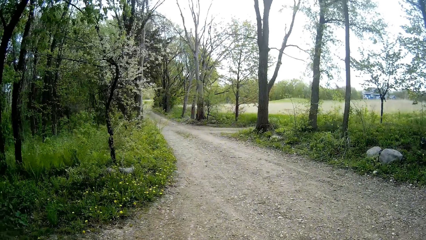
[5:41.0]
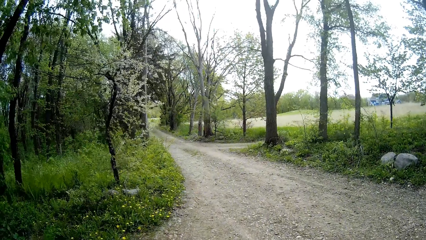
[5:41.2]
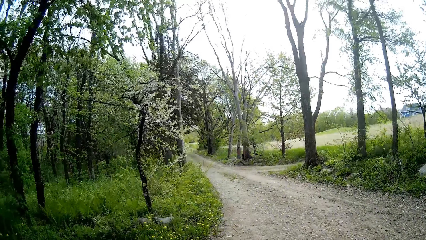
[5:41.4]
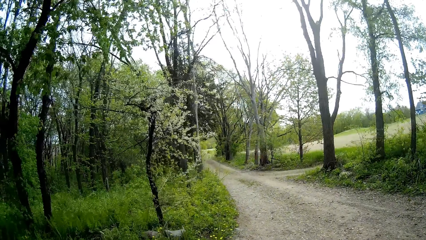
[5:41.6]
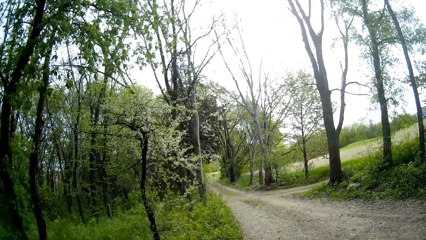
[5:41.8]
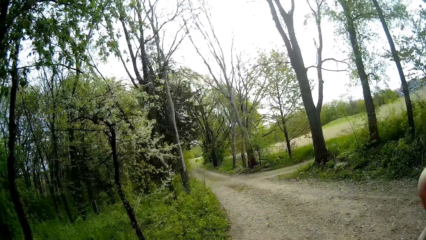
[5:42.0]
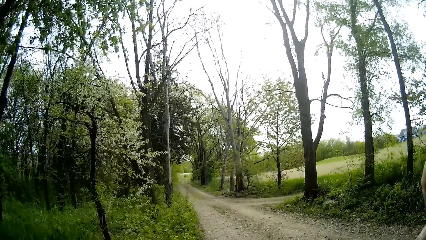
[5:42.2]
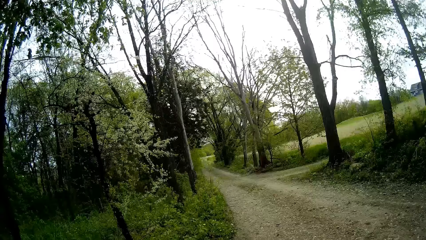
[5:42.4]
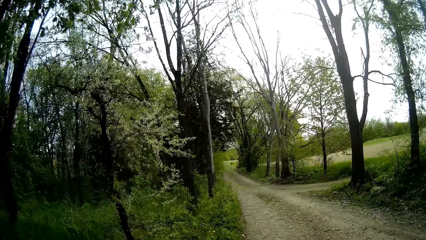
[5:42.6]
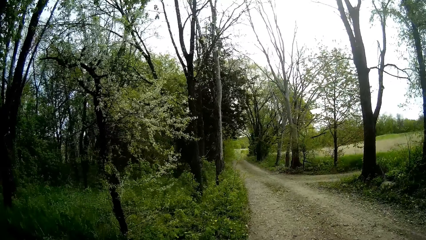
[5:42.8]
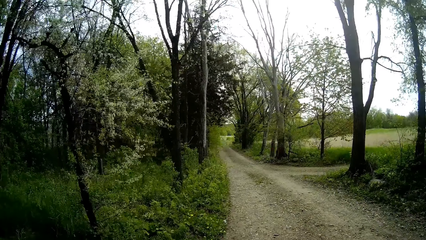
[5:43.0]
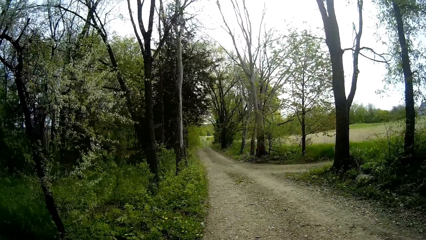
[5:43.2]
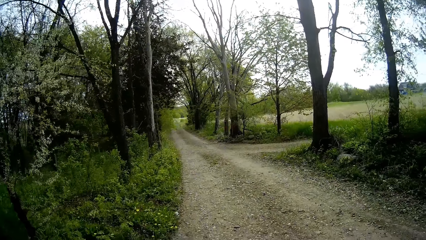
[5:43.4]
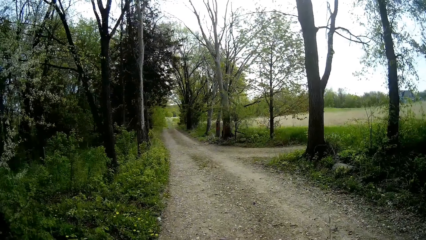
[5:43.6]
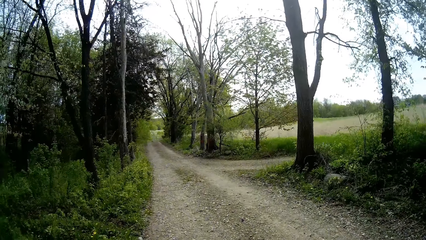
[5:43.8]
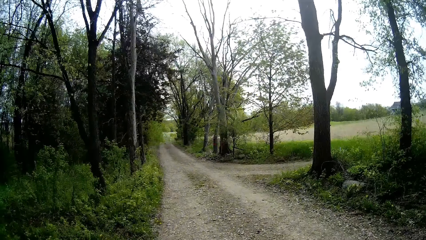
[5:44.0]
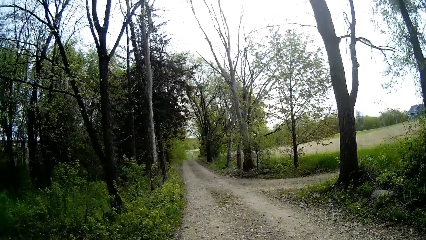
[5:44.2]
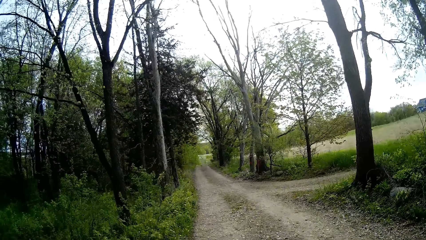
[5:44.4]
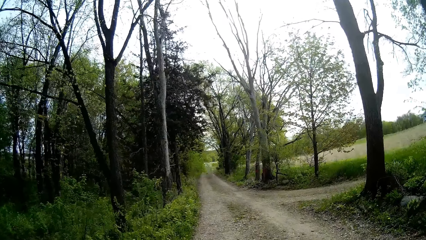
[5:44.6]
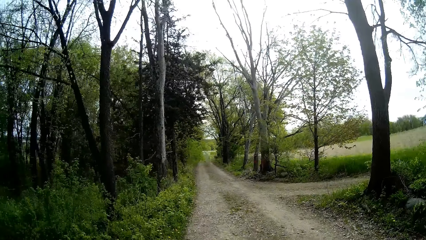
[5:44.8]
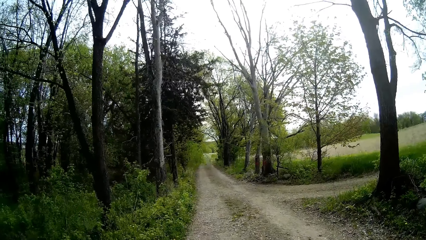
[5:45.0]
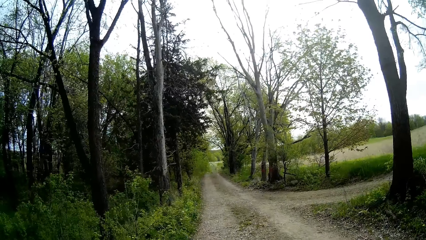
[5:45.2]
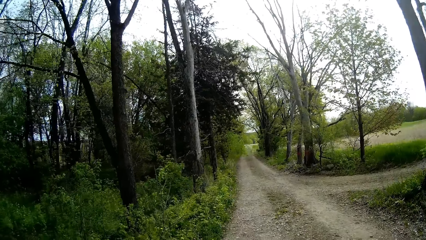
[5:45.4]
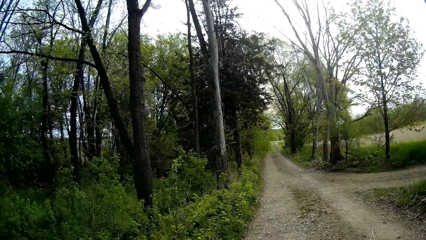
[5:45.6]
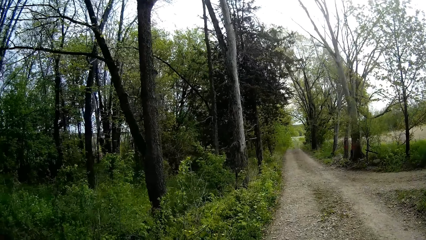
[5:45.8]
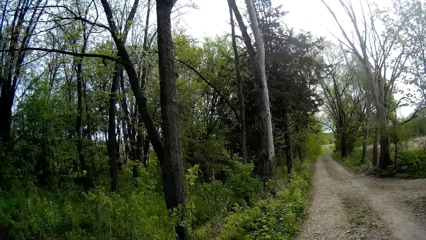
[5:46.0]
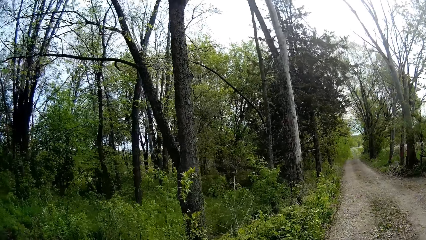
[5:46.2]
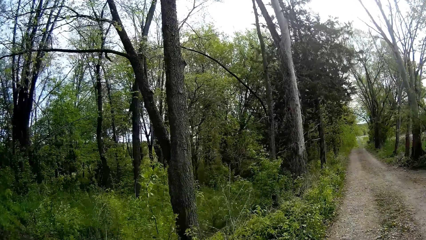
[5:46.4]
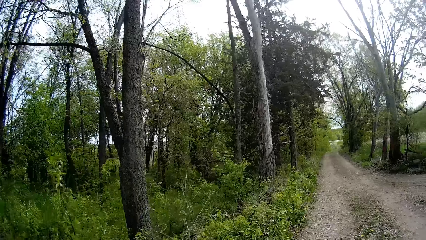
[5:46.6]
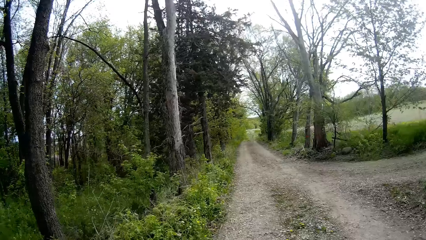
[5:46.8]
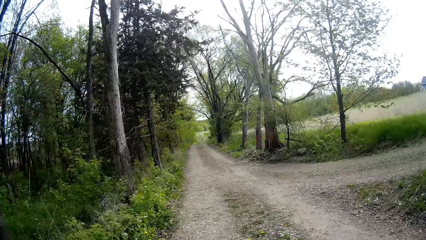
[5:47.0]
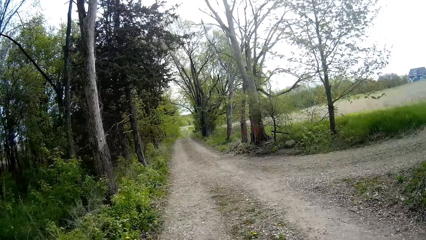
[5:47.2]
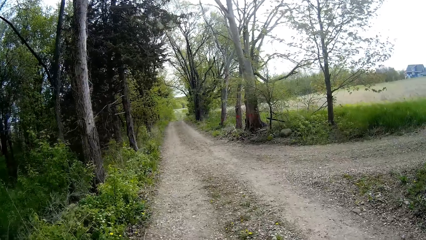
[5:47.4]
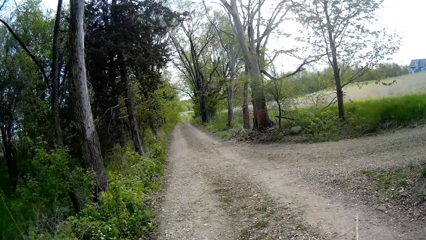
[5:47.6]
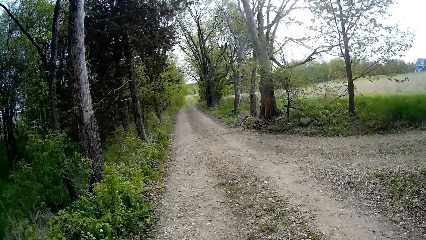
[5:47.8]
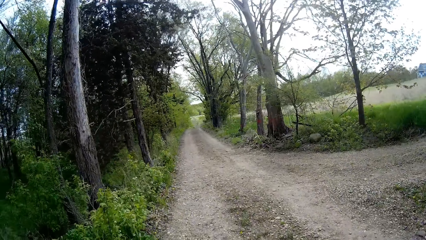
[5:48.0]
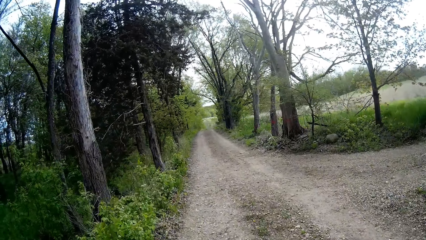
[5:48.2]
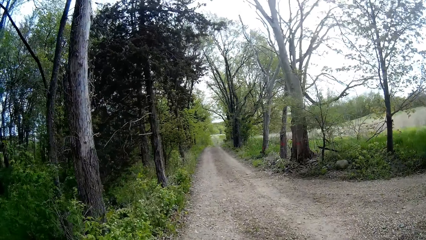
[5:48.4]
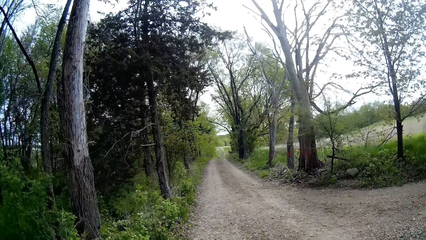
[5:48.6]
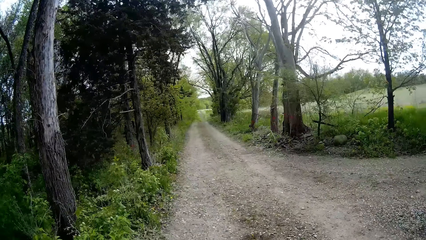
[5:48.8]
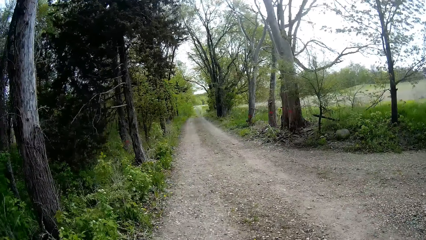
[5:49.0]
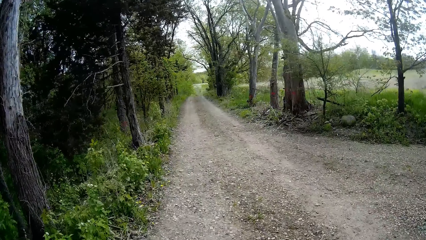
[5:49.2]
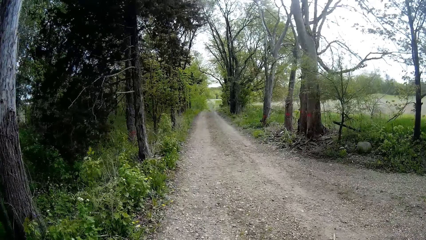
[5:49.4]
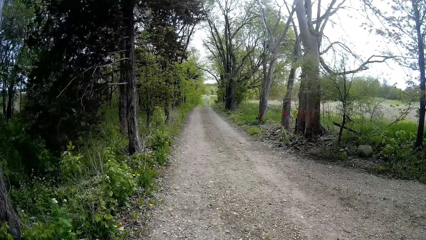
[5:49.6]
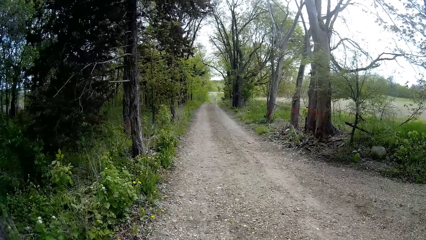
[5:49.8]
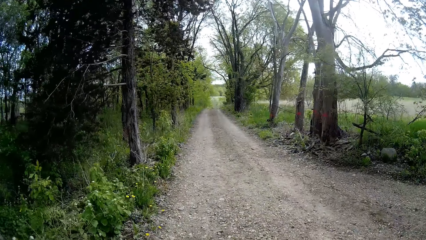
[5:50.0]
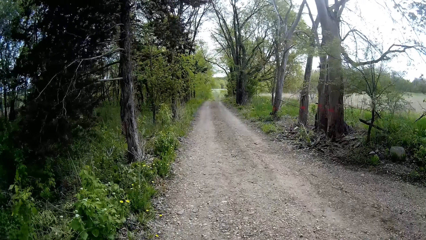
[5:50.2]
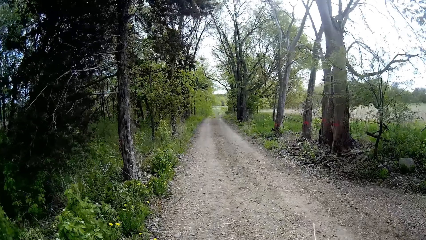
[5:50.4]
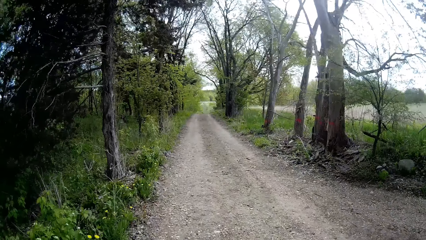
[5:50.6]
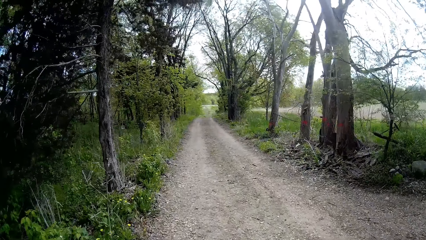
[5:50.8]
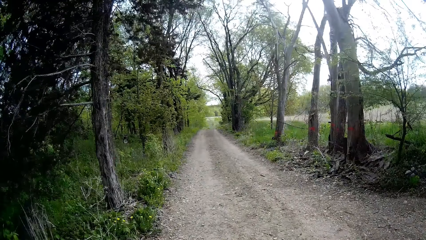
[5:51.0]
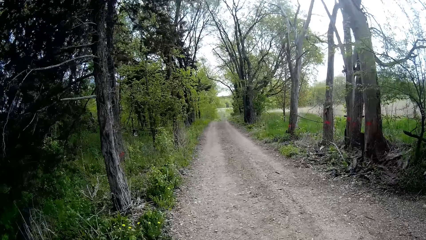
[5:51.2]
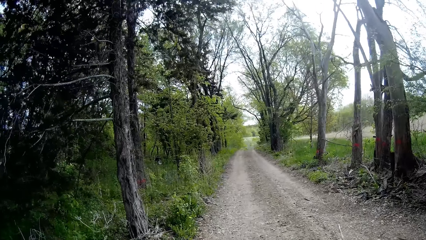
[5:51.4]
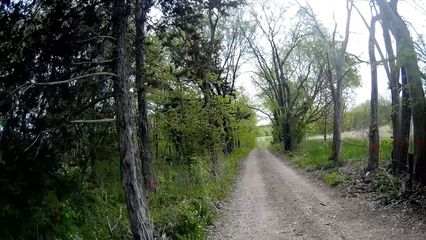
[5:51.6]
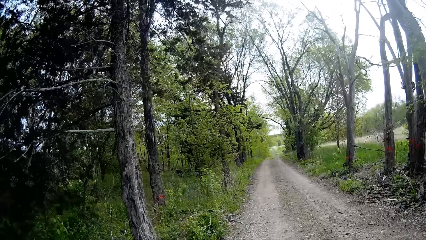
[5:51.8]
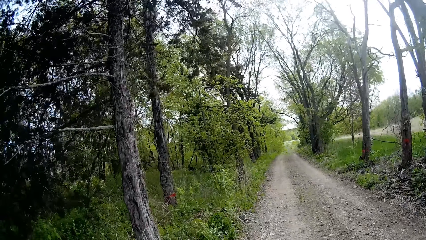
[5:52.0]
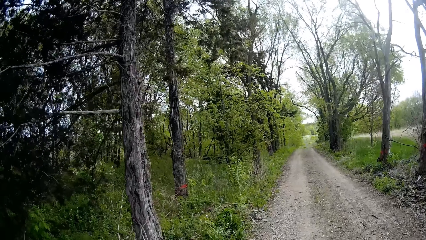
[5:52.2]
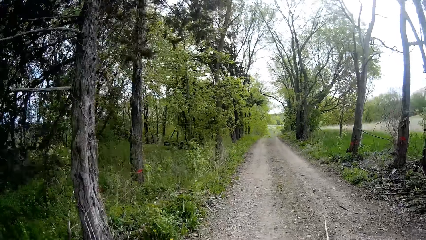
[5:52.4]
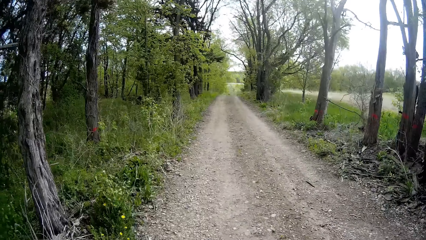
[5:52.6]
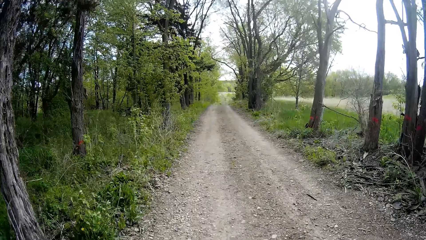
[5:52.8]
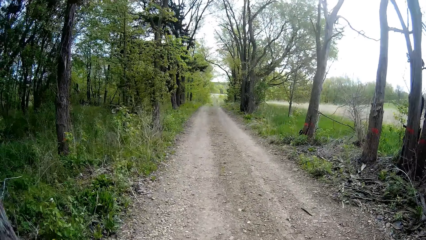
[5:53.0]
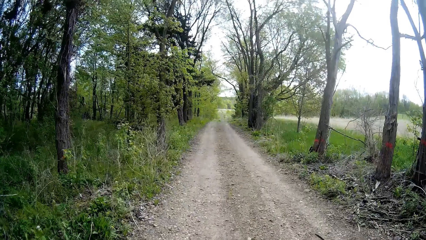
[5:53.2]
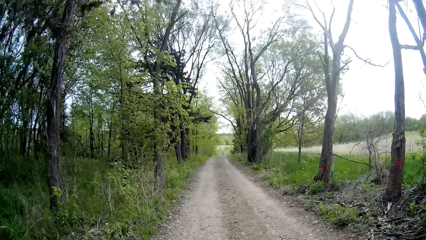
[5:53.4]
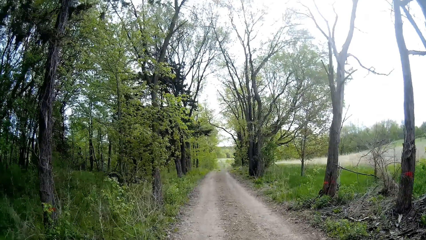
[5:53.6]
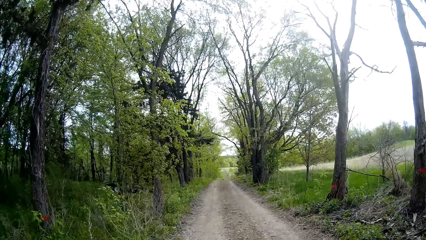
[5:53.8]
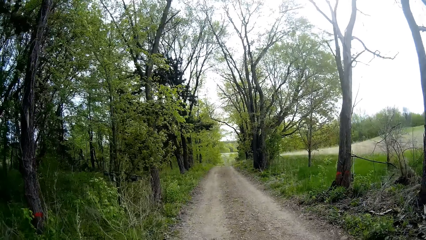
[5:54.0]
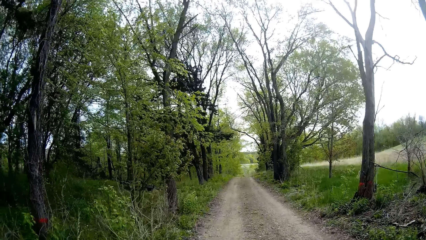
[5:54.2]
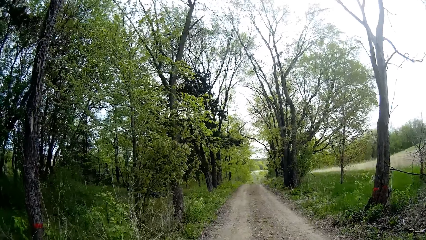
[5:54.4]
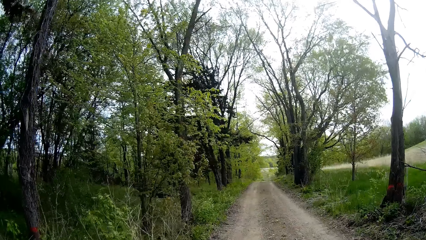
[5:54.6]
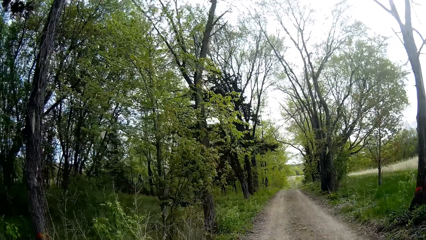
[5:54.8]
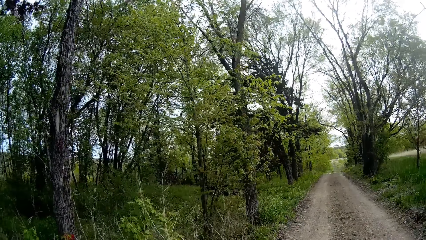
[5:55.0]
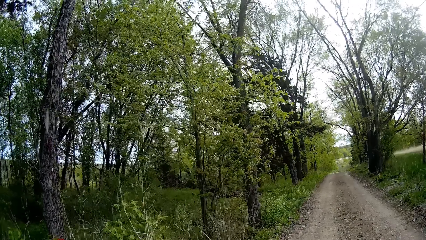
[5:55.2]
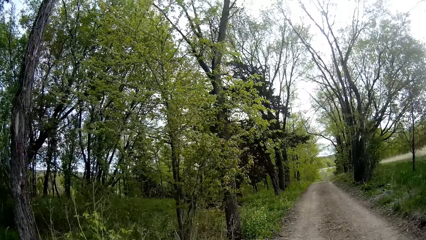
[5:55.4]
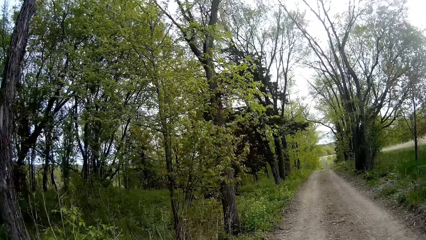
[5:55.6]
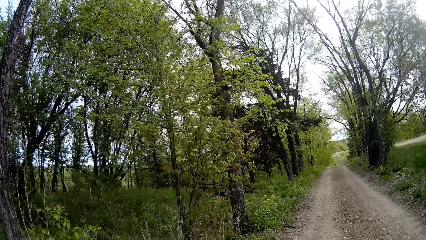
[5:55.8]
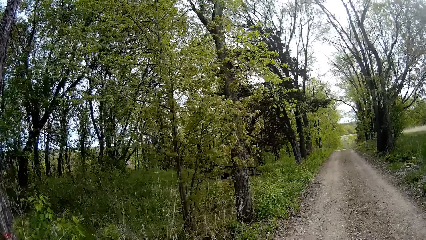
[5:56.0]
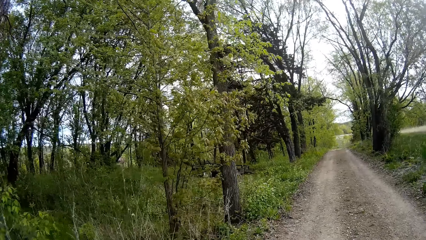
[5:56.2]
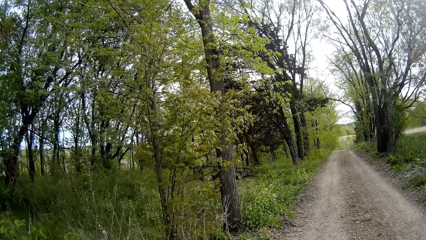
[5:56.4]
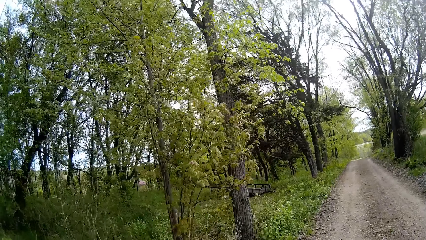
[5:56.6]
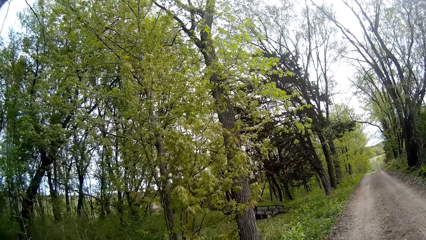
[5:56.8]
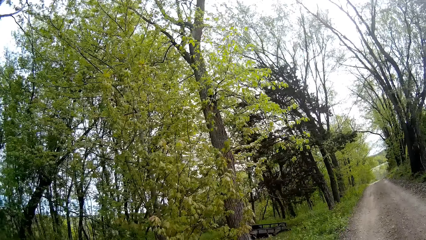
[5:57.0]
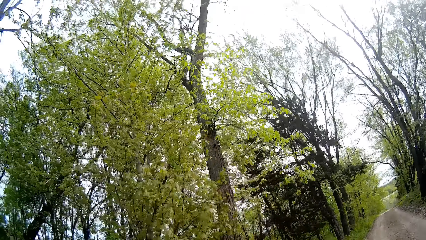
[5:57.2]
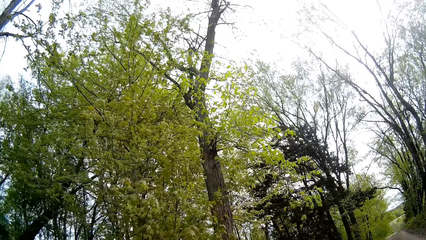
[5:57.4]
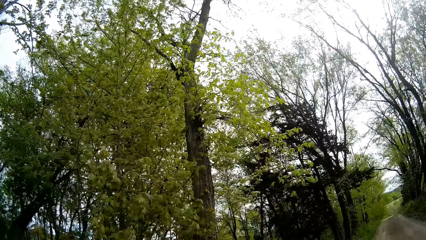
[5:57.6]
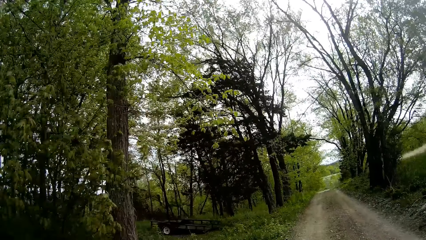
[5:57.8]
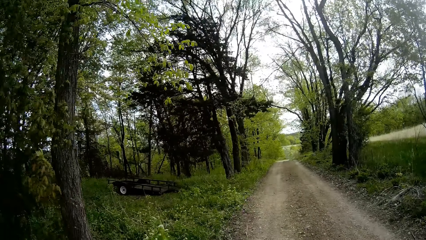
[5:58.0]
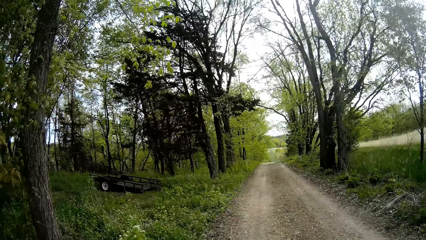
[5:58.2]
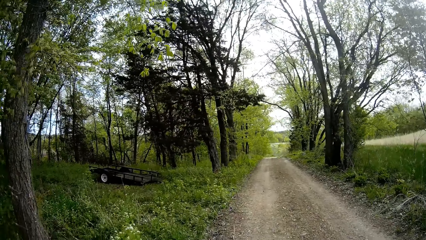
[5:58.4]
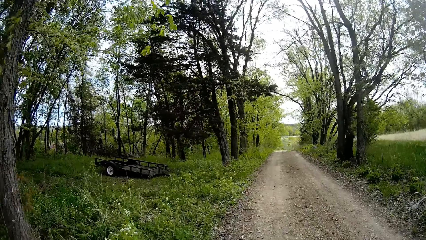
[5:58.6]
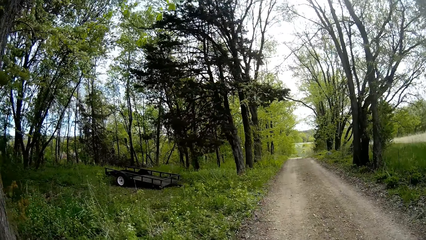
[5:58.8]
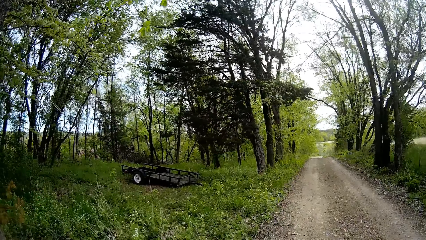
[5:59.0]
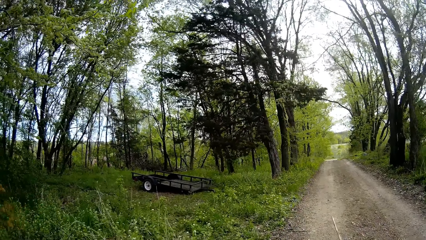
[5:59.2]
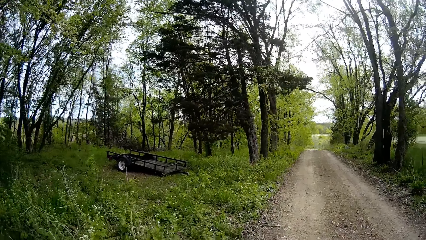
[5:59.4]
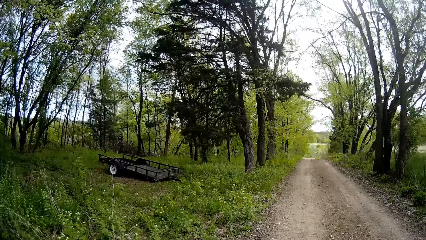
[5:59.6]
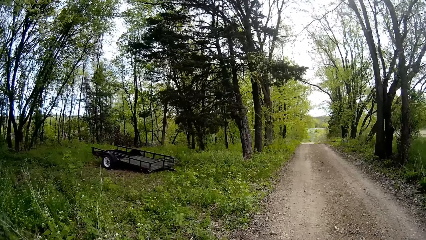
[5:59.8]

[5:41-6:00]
The camera wearer walks towards the field.
